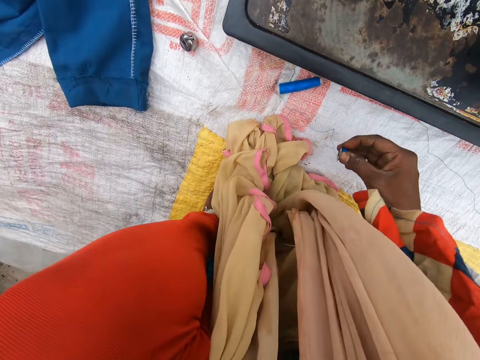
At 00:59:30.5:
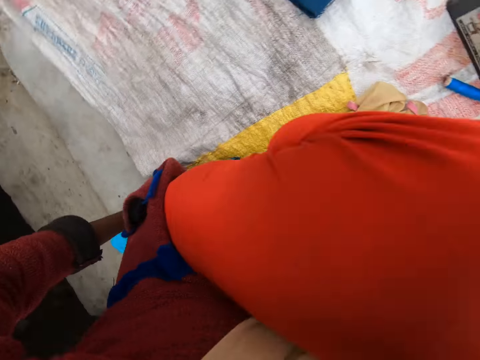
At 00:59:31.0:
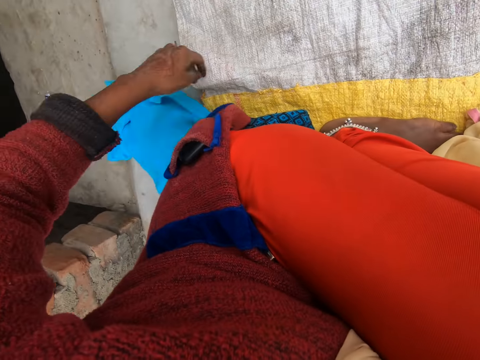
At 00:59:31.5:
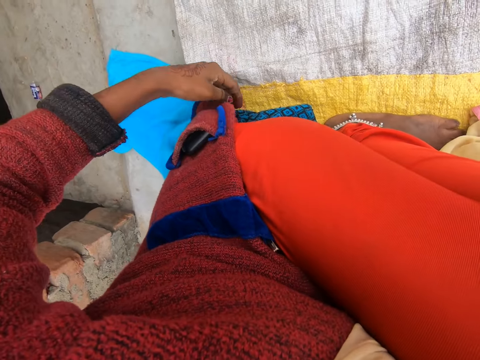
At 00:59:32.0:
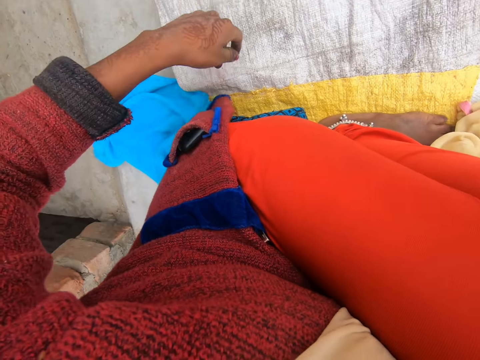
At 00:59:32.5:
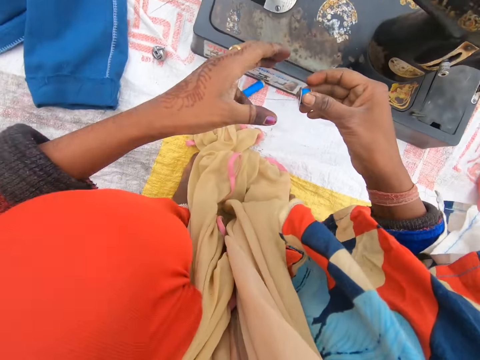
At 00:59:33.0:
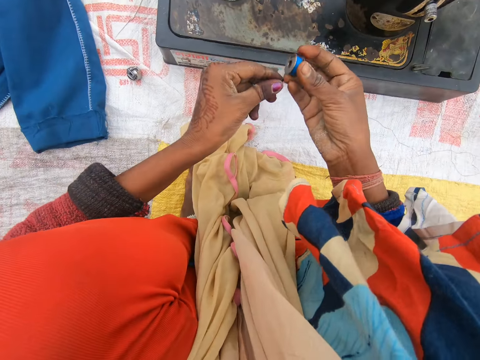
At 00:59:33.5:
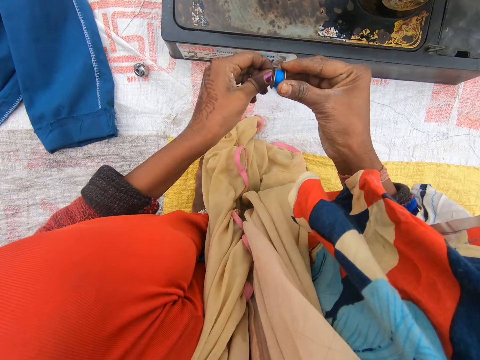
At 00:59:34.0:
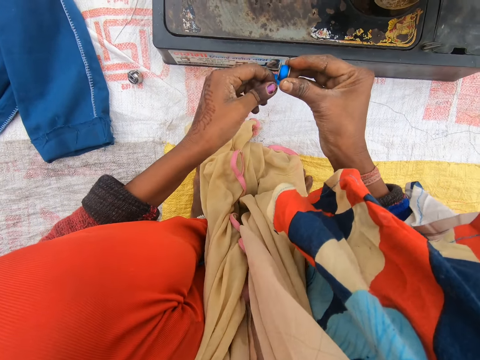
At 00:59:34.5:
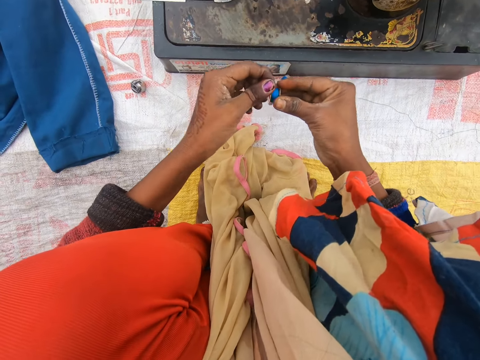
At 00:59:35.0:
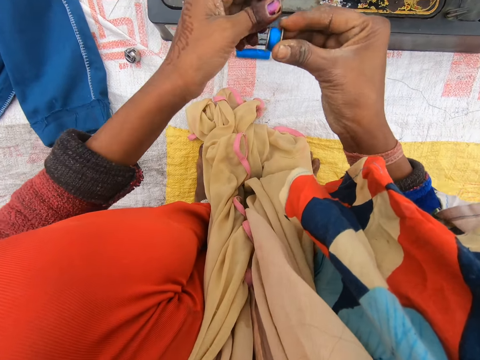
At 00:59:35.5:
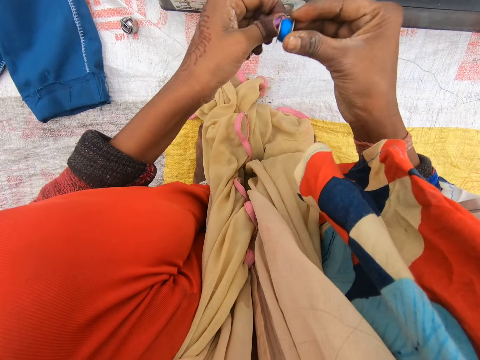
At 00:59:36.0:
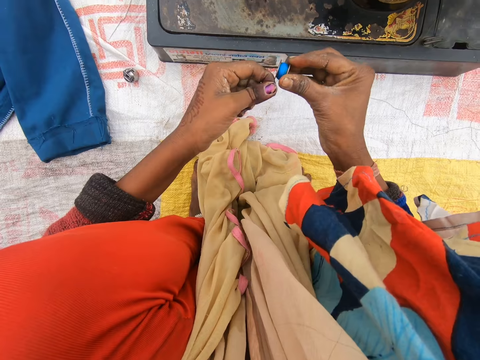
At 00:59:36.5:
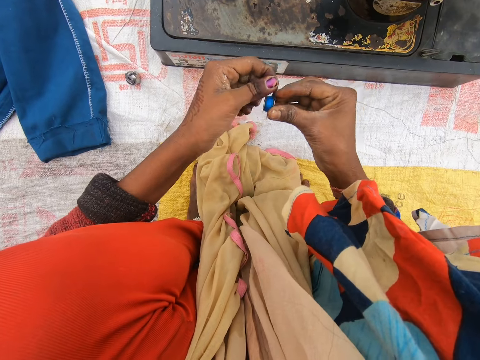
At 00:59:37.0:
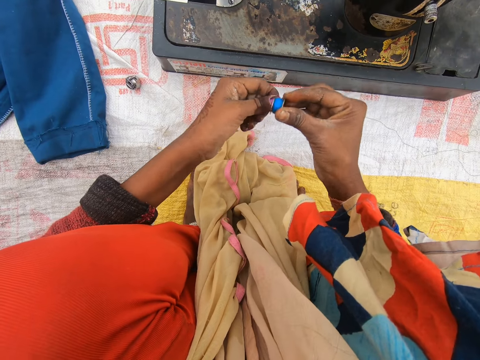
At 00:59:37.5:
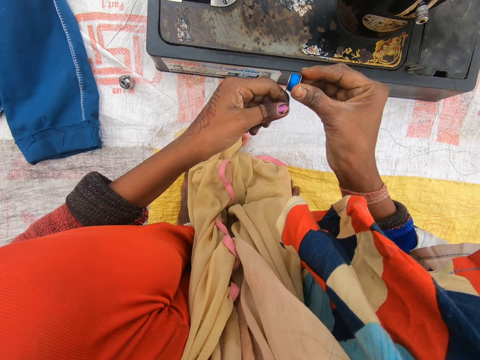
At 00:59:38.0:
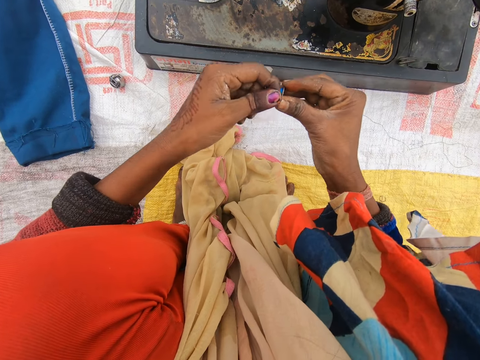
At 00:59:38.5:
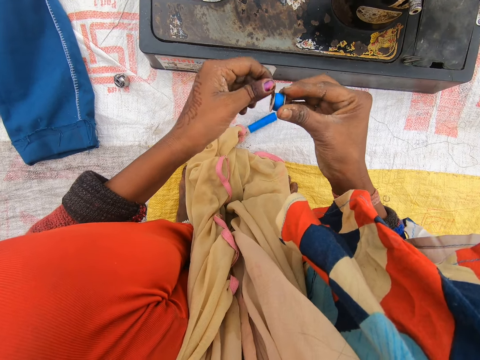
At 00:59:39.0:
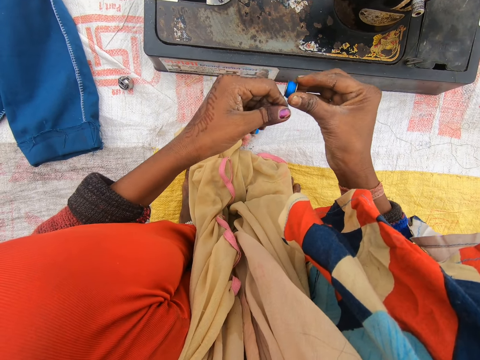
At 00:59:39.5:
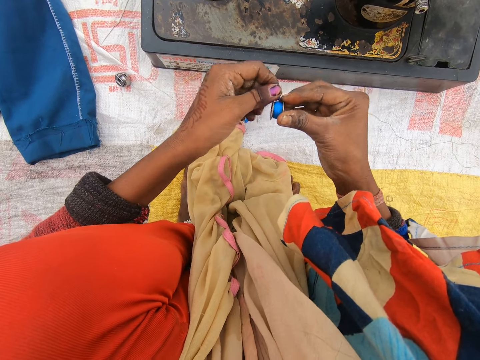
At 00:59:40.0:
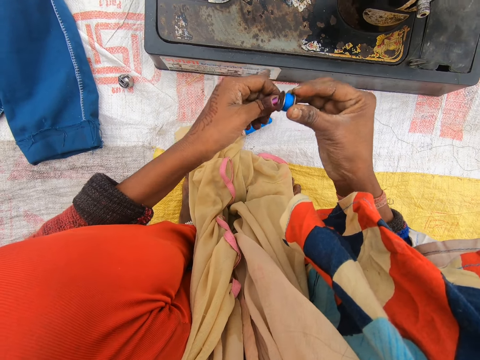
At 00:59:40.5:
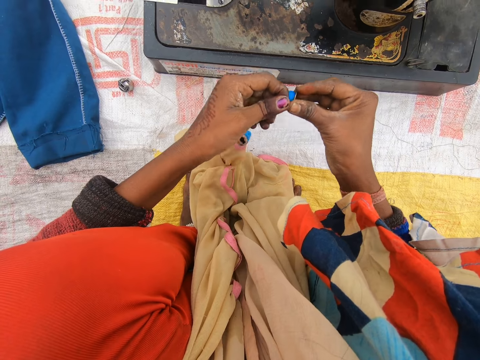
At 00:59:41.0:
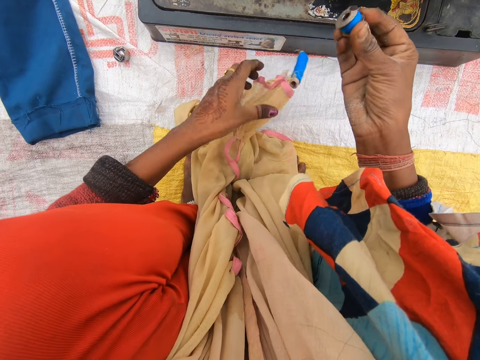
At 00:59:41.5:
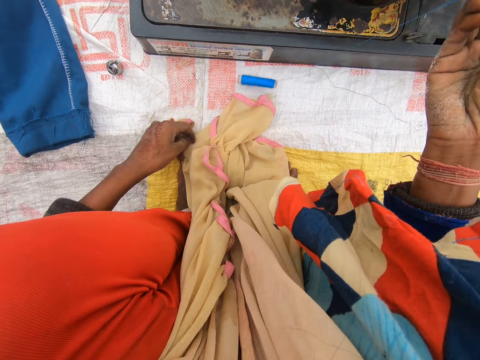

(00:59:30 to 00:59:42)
The camera wearer holds the conductive thread. She adjusts her cloth. She rolls the thread on the metal bobbin.

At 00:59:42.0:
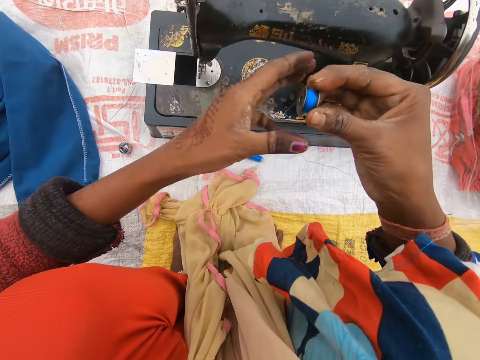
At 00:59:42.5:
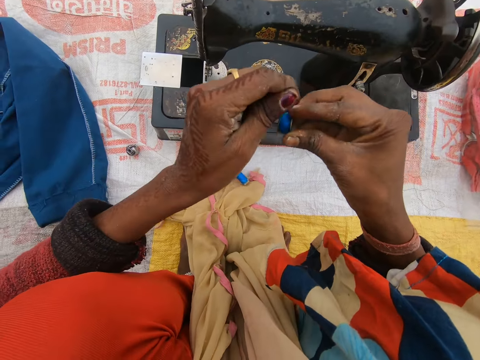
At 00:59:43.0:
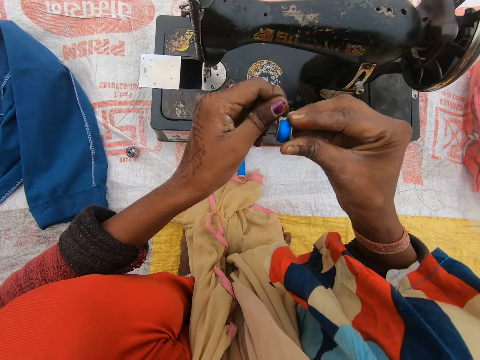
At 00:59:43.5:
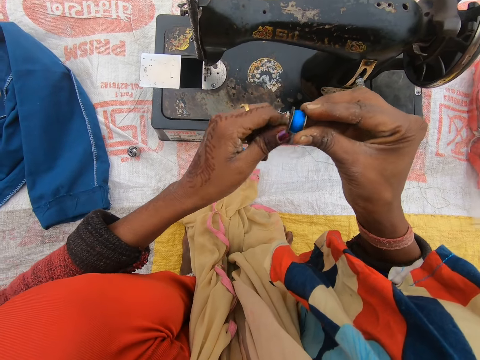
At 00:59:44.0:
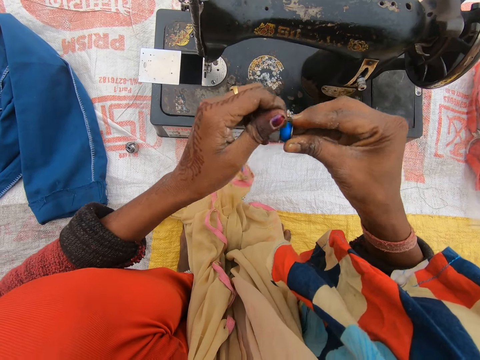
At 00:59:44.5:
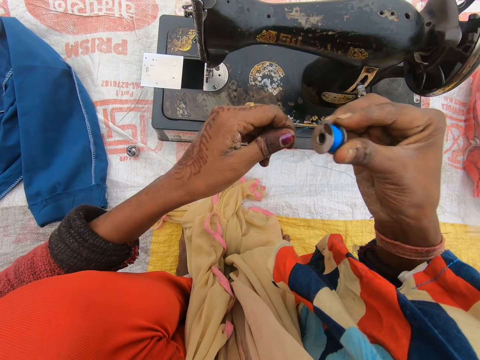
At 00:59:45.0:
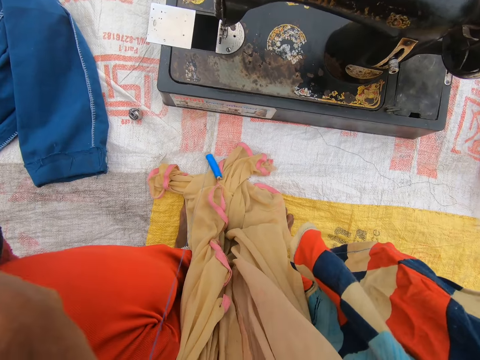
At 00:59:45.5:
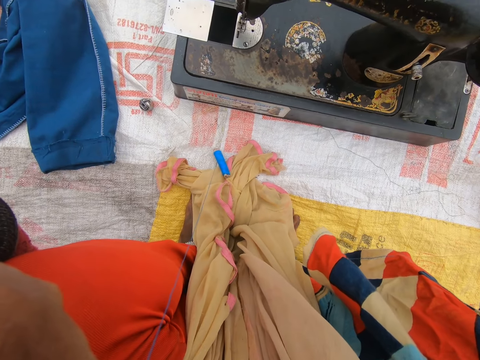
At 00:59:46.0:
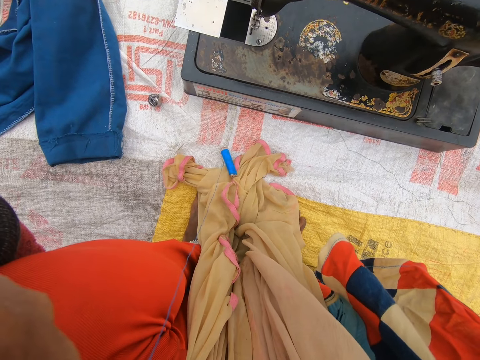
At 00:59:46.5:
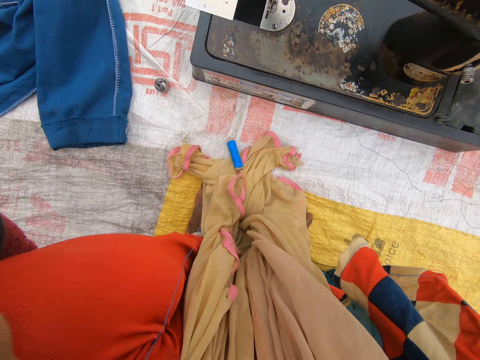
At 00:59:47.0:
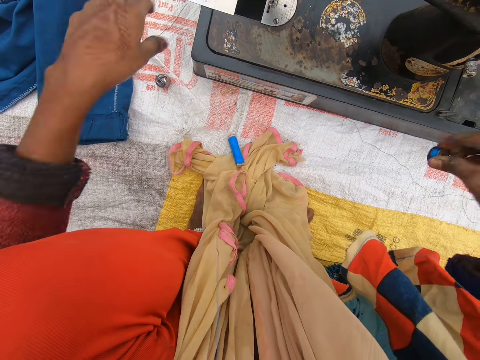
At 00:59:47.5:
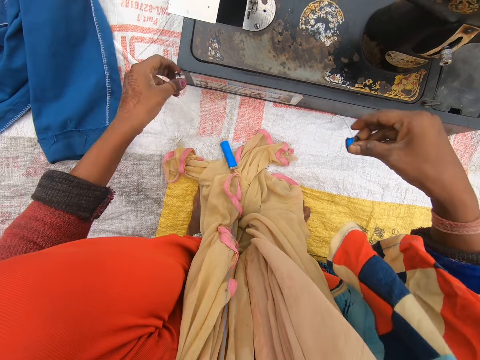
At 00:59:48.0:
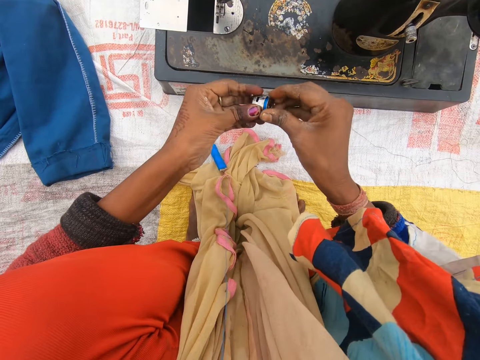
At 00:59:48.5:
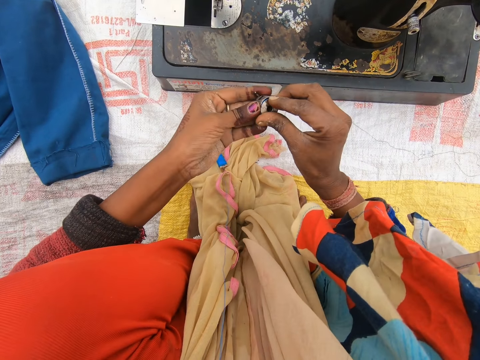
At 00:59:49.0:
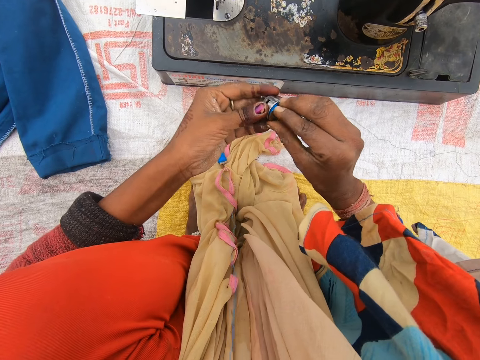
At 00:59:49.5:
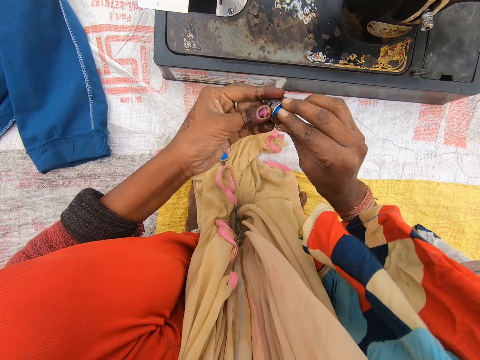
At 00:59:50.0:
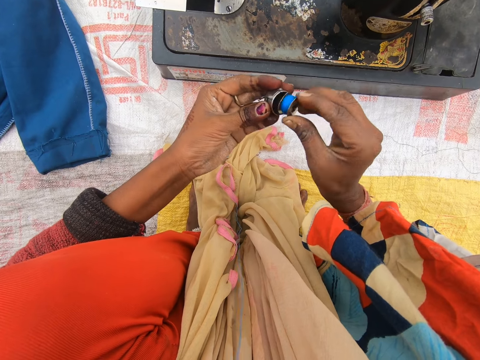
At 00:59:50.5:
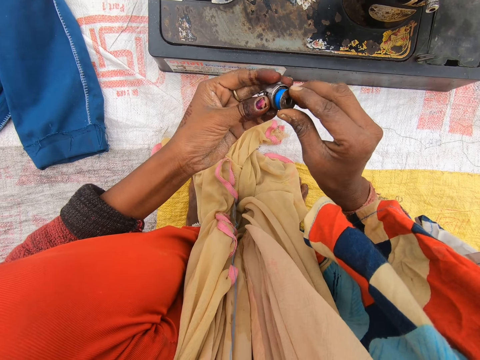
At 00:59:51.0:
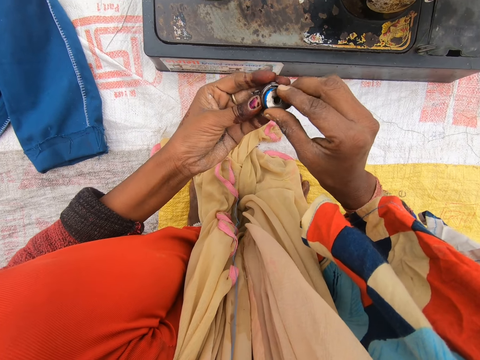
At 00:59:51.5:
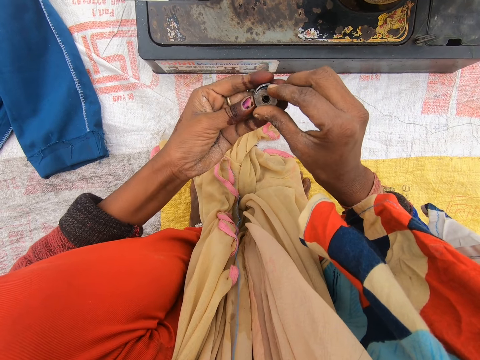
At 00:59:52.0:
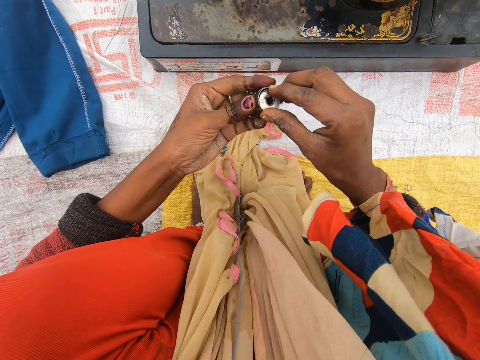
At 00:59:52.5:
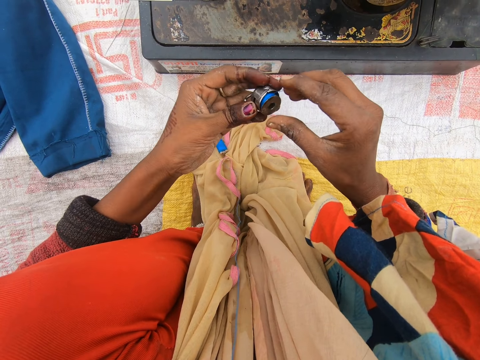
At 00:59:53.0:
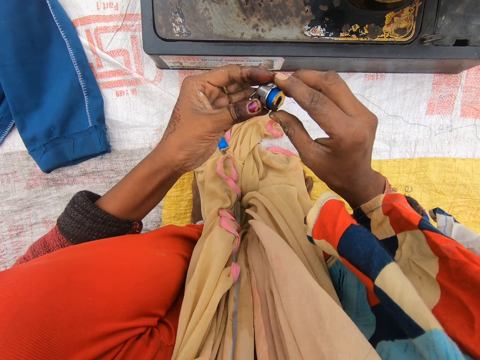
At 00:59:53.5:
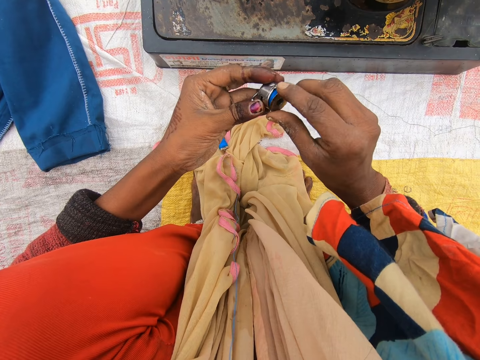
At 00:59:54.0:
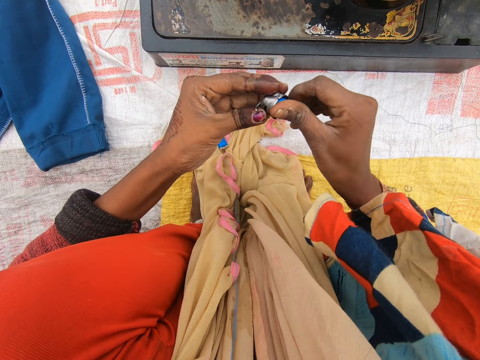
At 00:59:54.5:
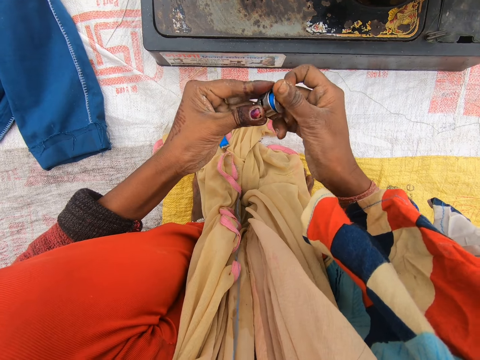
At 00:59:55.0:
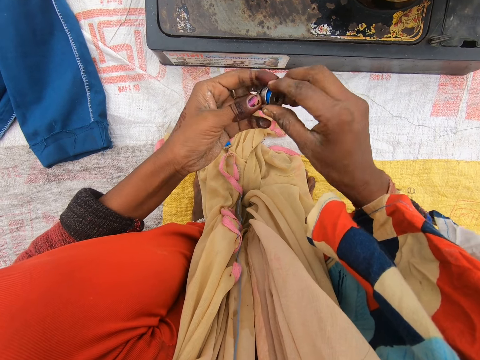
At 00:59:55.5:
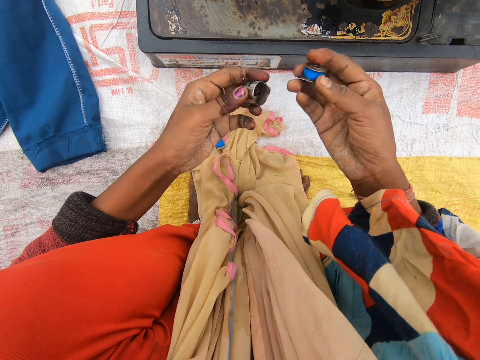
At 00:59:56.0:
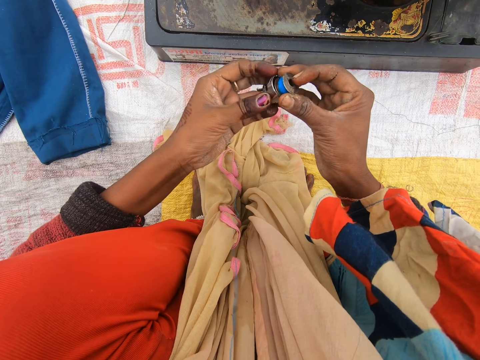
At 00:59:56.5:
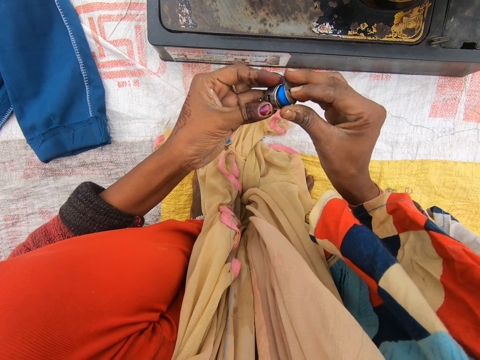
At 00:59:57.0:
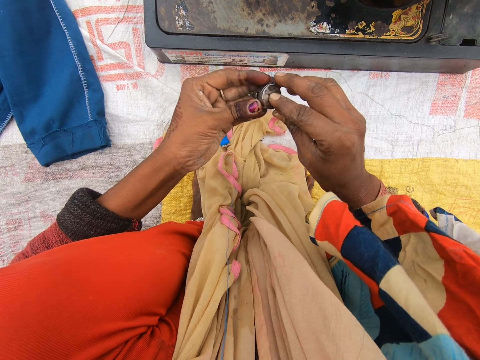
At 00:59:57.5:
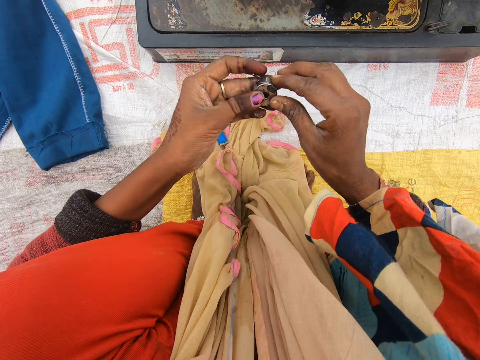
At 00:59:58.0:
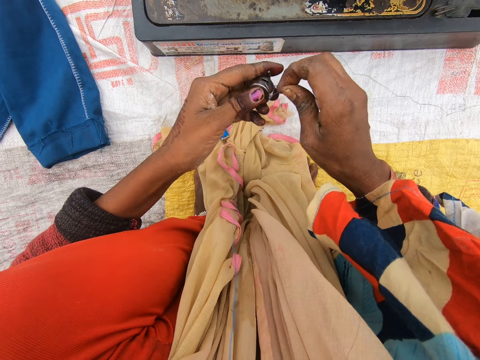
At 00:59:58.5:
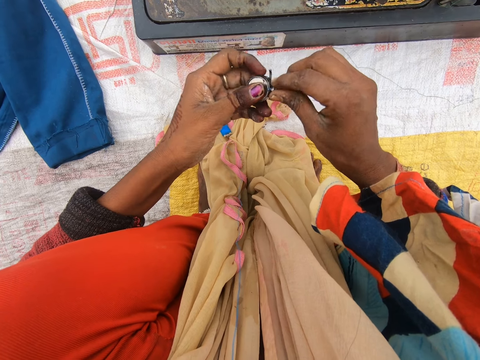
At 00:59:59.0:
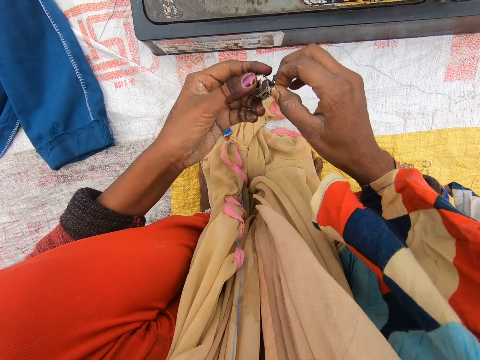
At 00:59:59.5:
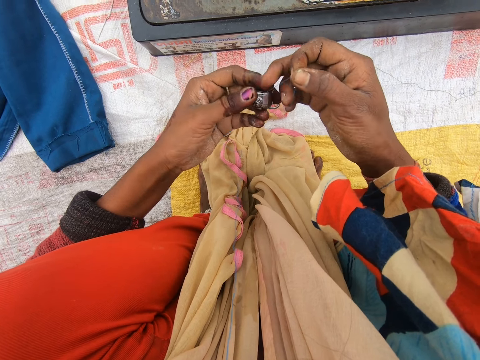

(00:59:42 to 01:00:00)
The camera wearer cuts the thread with her teeth. She picks the other half of the metal bobbin on the sack. She attaches the metal bobbin together. She puts the conductive thread in something. She pulls the thread in the metal bobbin.
